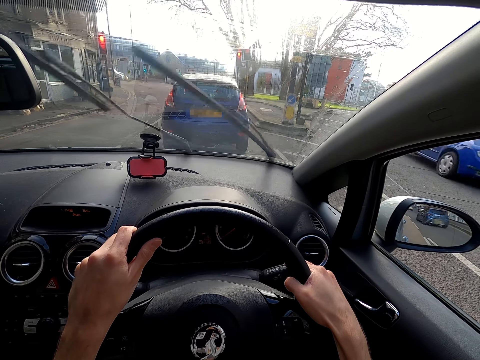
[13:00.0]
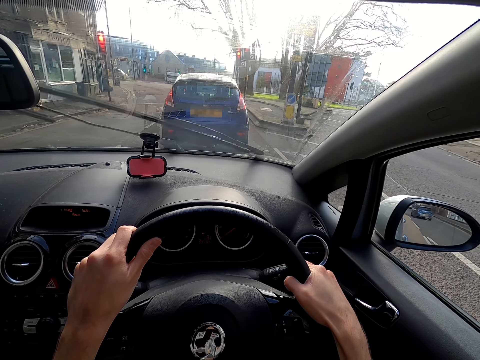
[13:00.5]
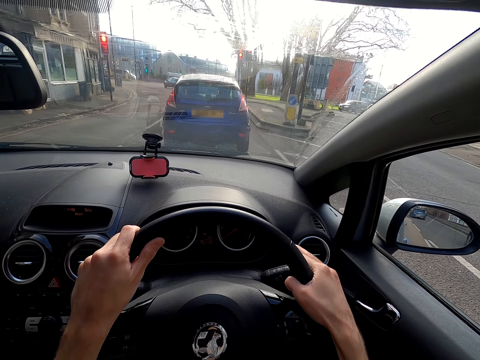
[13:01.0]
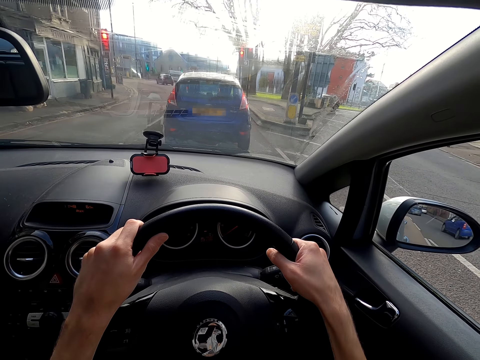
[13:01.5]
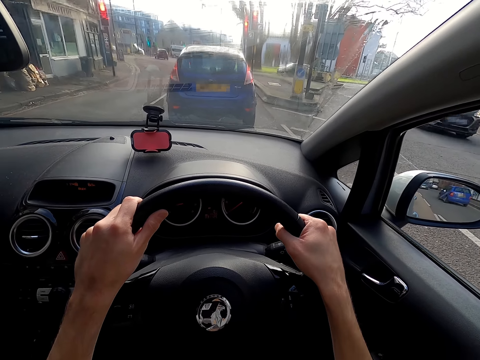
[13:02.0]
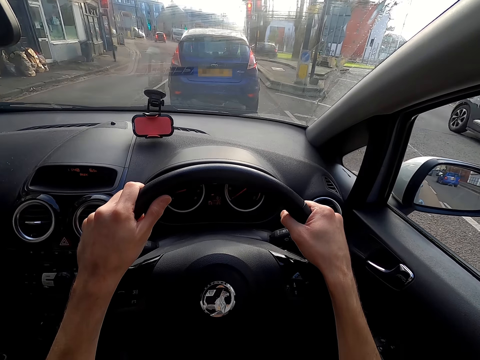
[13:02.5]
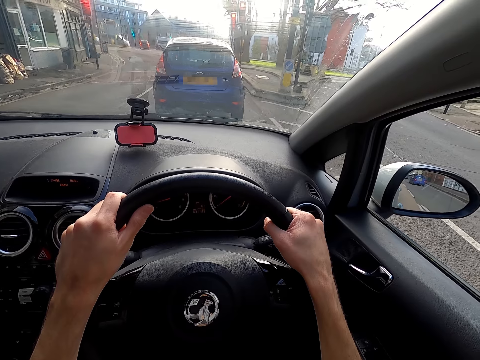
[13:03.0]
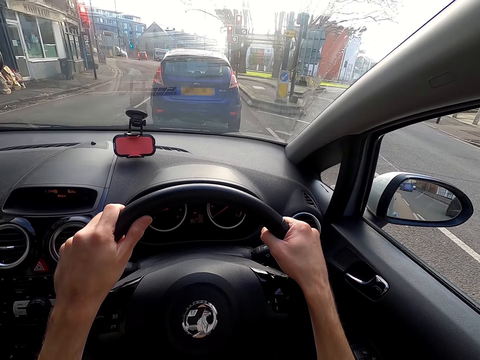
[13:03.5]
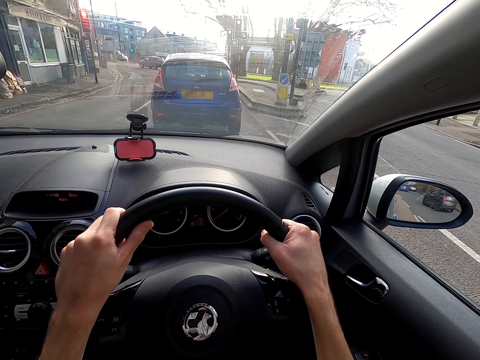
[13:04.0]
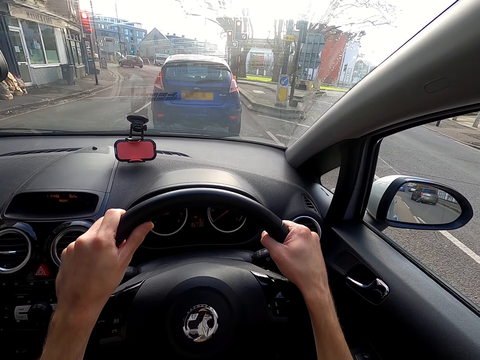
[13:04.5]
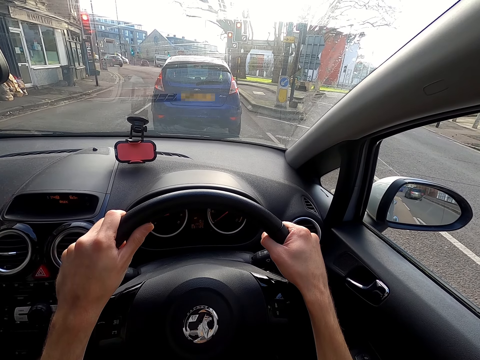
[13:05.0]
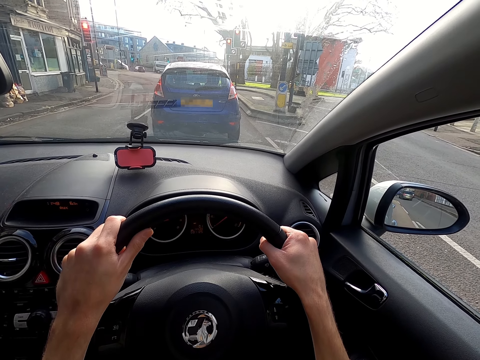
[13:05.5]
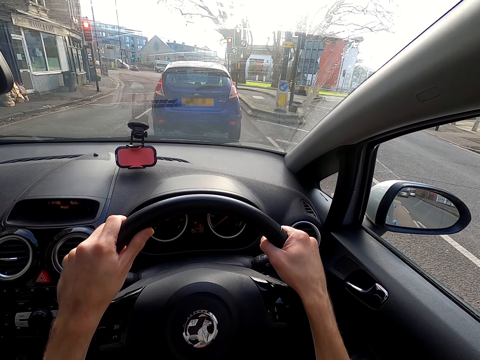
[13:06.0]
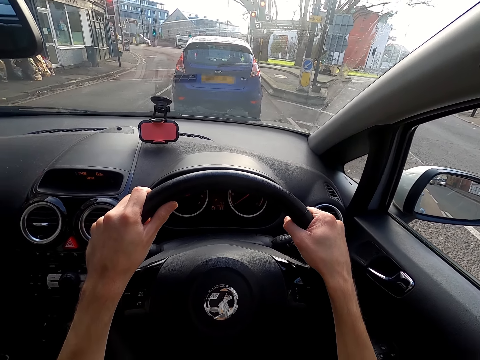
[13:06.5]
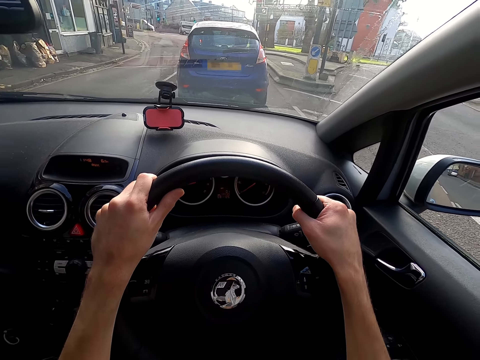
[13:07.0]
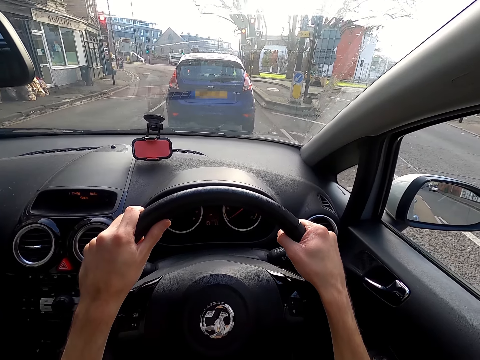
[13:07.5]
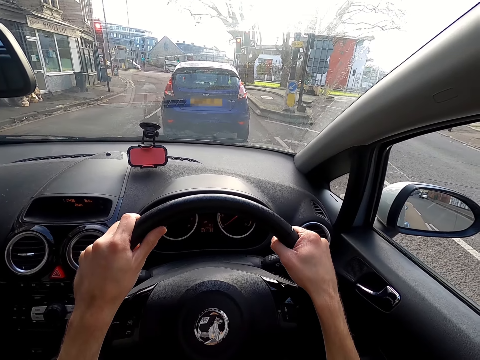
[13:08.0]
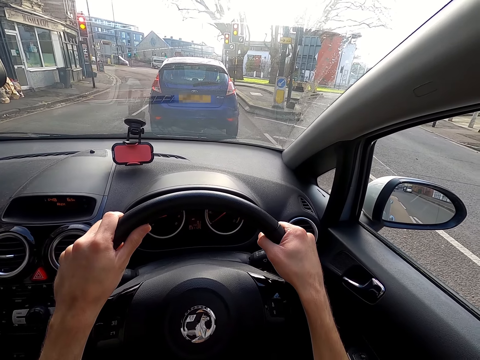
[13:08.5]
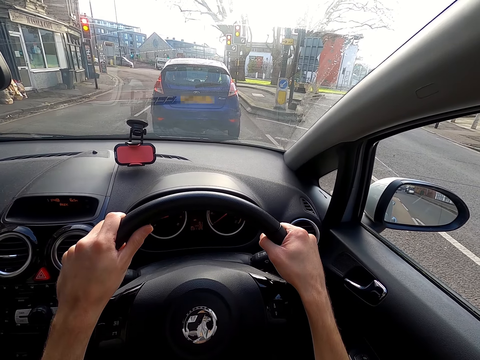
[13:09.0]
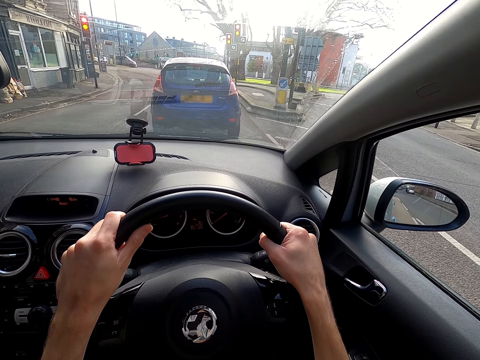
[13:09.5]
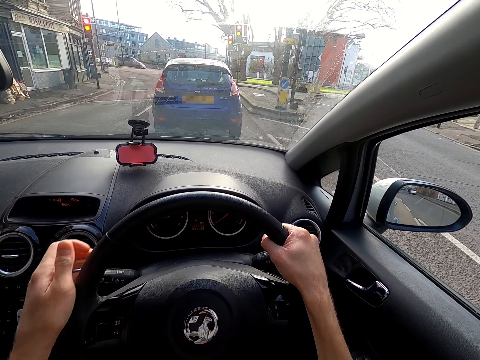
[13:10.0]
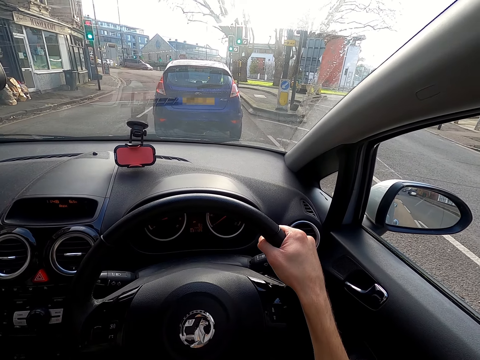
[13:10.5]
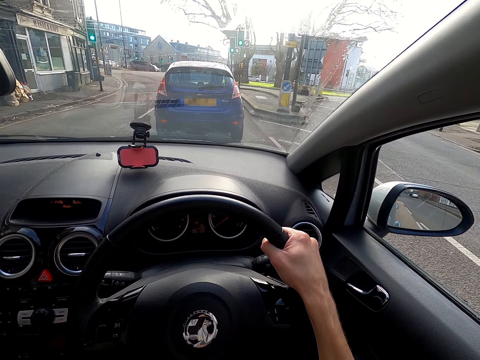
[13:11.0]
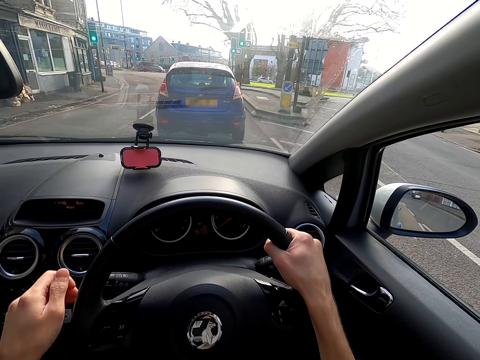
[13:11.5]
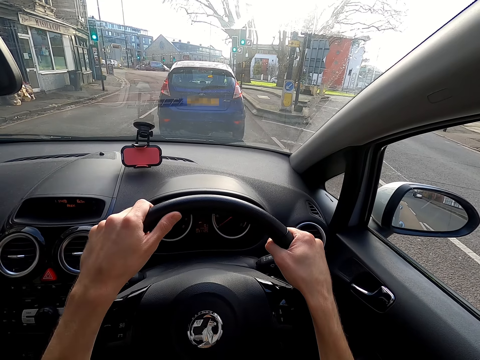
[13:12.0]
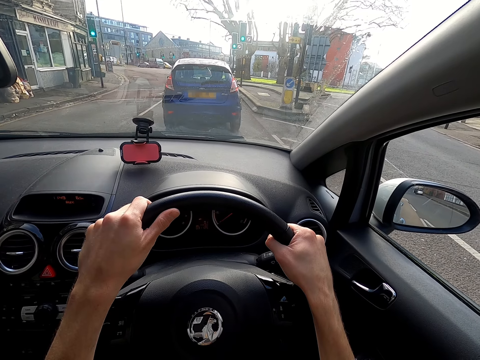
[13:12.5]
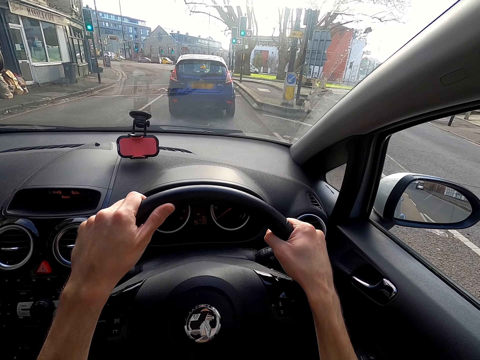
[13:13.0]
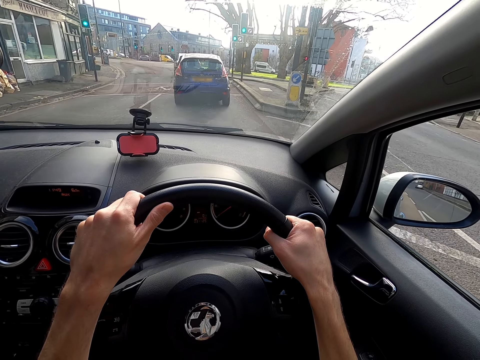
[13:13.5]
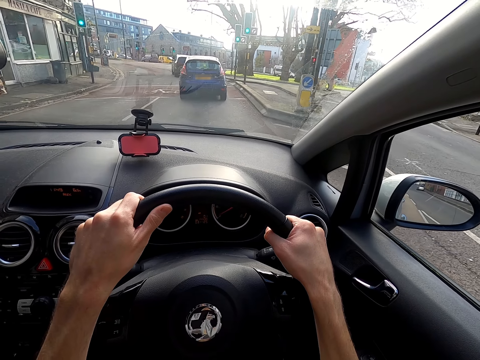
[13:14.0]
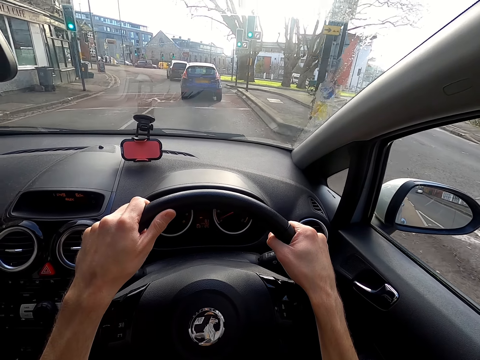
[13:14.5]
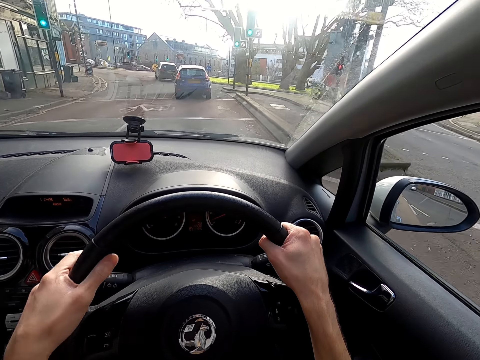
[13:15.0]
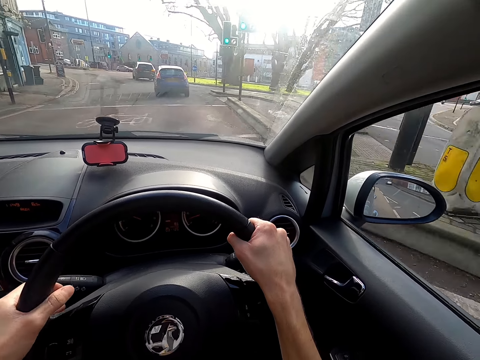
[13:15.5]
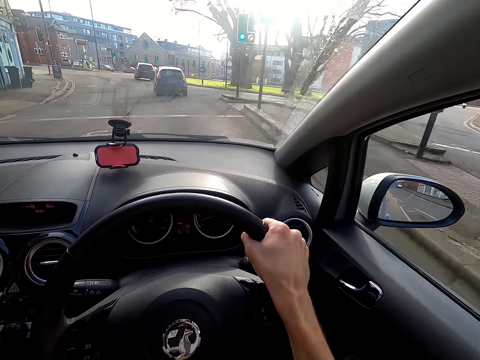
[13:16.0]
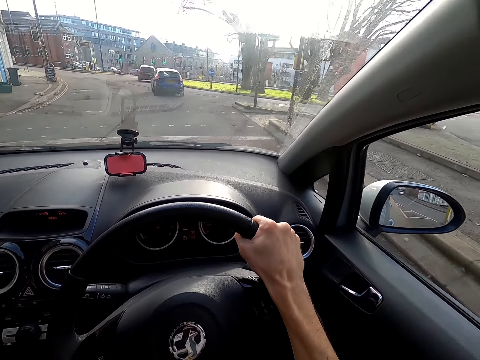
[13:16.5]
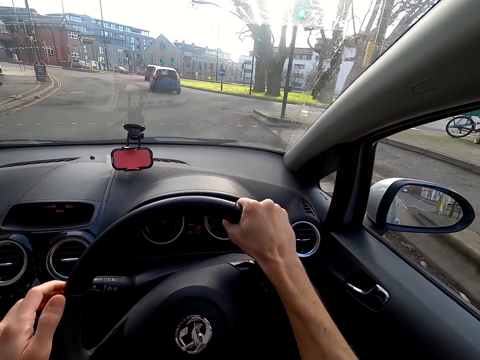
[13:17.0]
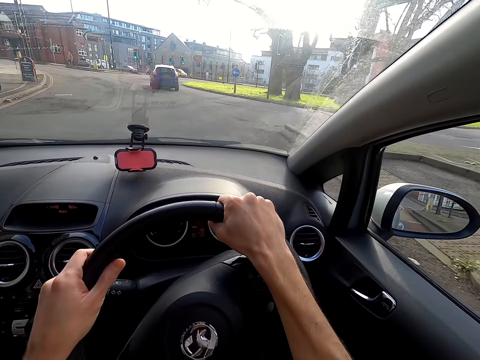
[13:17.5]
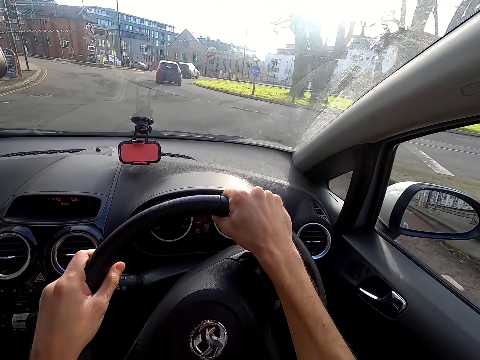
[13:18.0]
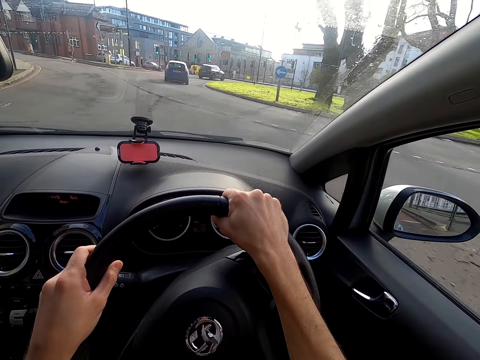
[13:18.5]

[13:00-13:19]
A car drives past the camera wearer. The camera wearer turns off the wipers with his right hand. A car drives past the camera wearer. The camera wearer operates the gear stick with his left hand. He drives the car with both hands. He moves the indicator stalk with his left hand.

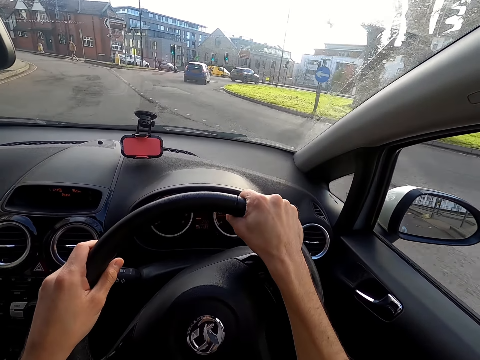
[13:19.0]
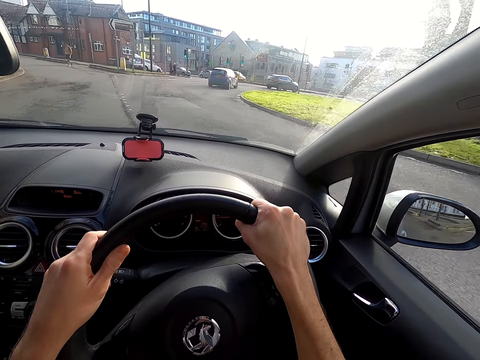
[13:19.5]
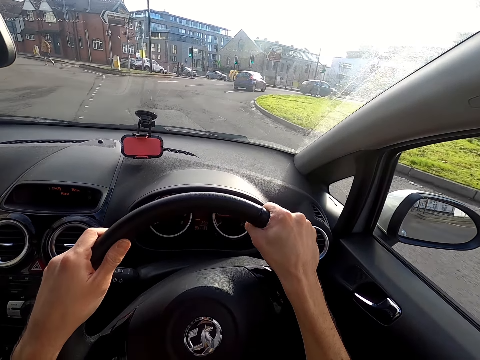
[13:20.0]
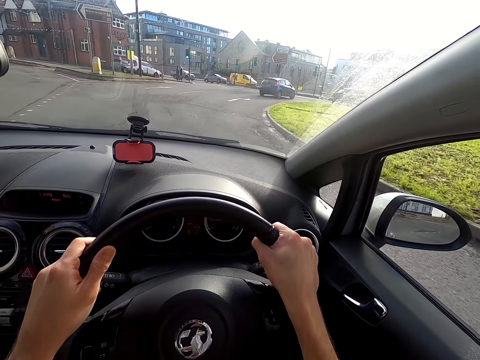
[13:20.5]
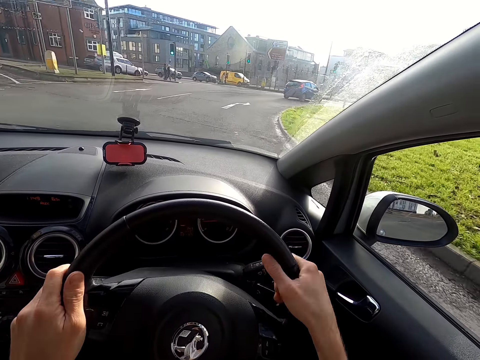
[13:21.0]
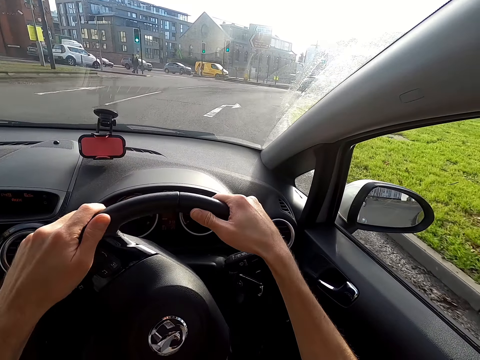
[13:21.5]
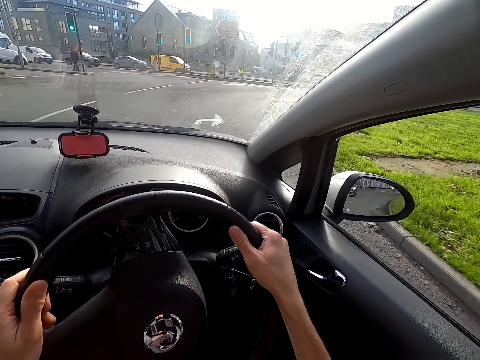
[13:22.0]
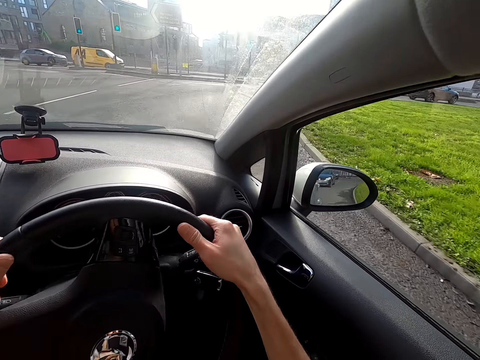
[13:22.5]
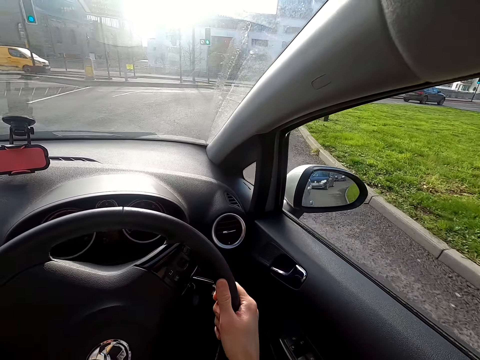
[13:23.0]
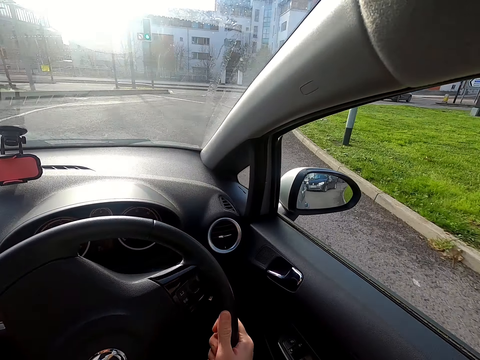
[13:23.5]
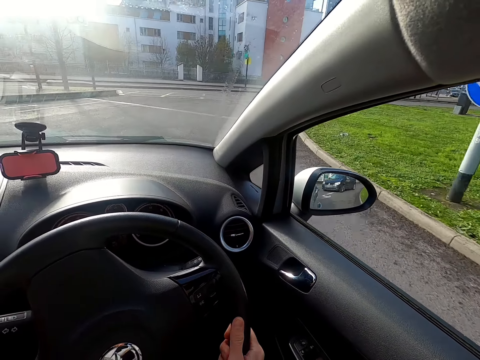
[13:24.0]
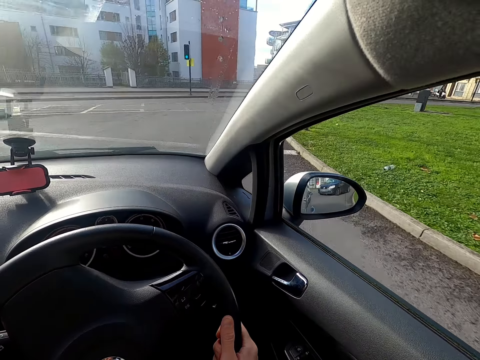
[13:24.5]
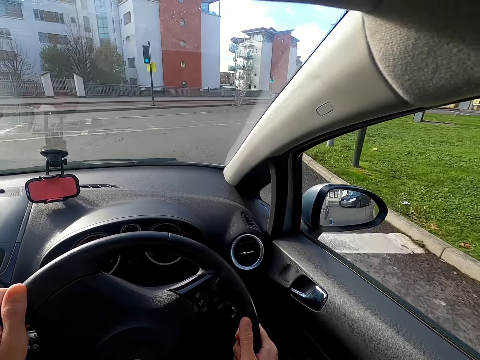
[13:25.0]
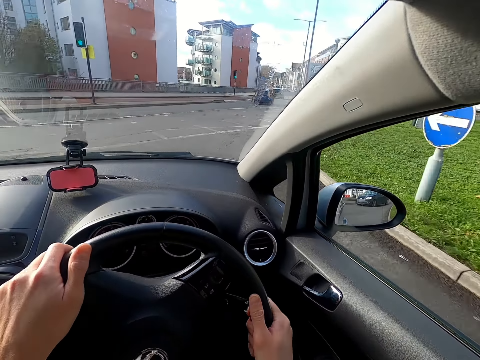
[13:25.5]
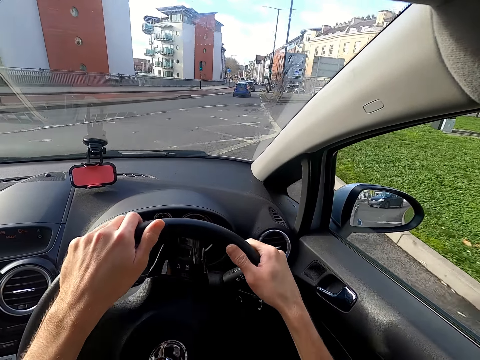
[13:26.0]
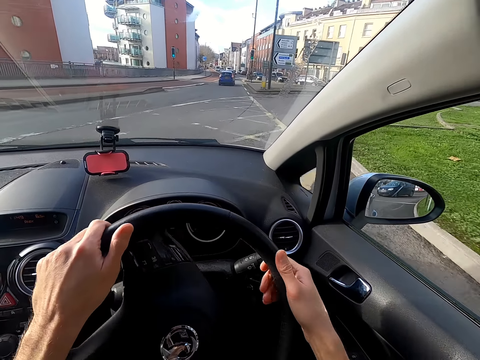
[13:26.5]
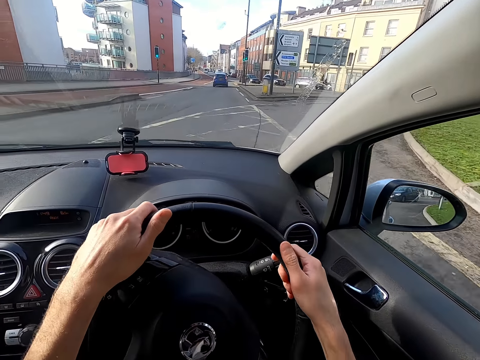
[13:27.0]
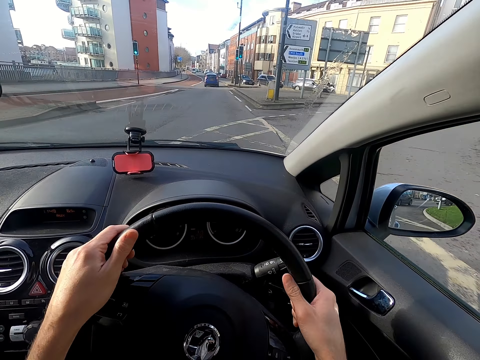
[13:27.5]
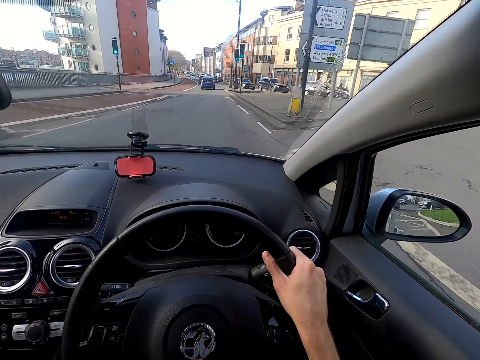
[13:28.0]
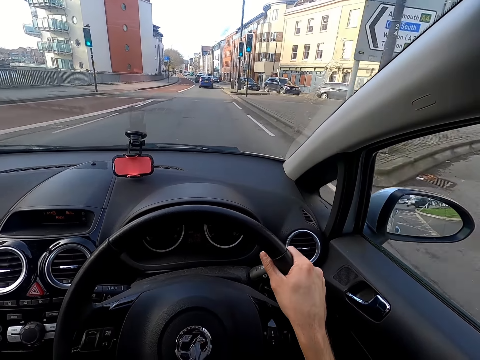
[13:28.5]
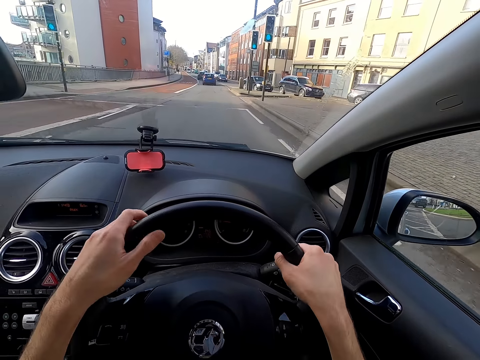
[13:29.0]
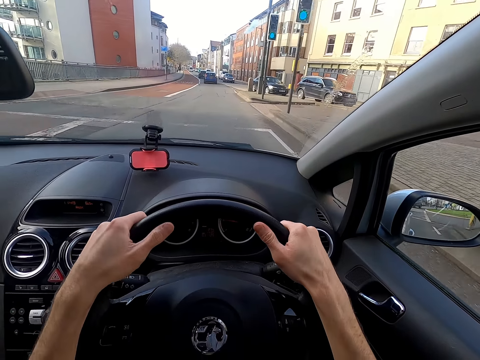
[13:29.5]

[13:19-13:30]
The camera wearer turns the steering. They drive the car.
